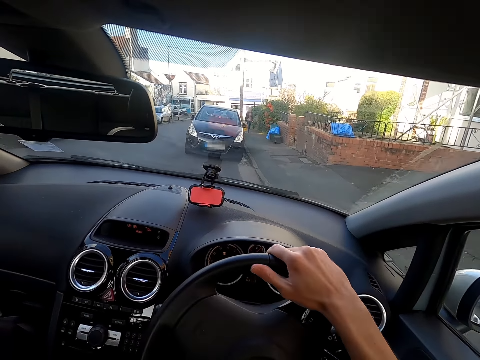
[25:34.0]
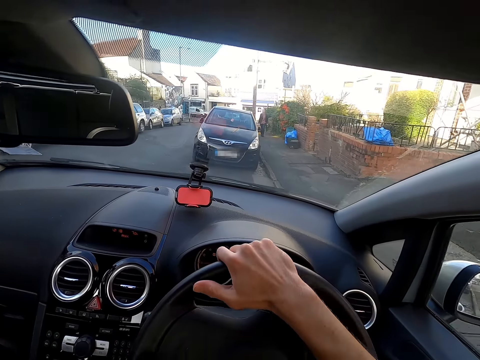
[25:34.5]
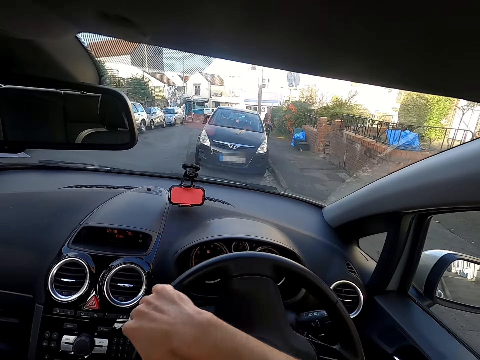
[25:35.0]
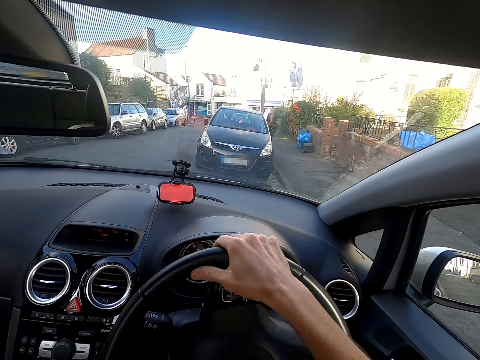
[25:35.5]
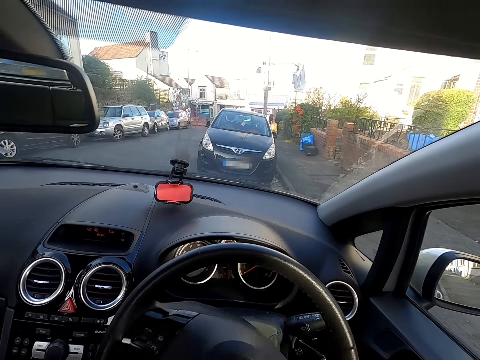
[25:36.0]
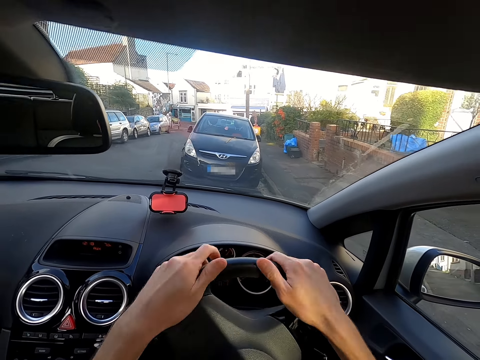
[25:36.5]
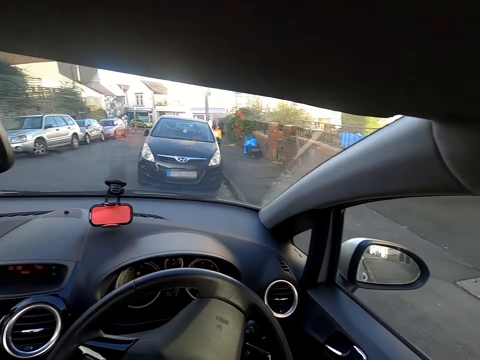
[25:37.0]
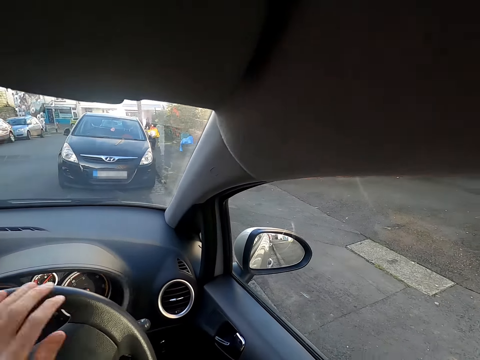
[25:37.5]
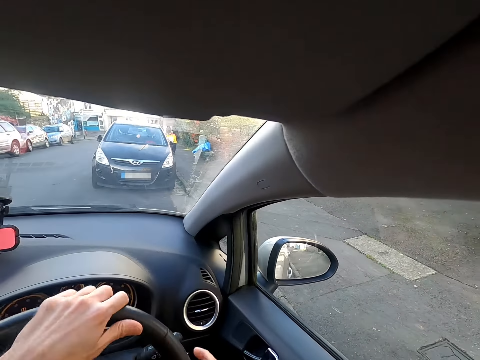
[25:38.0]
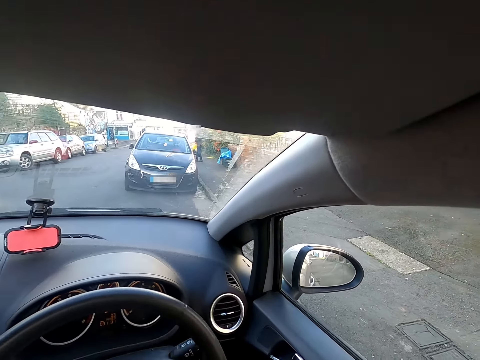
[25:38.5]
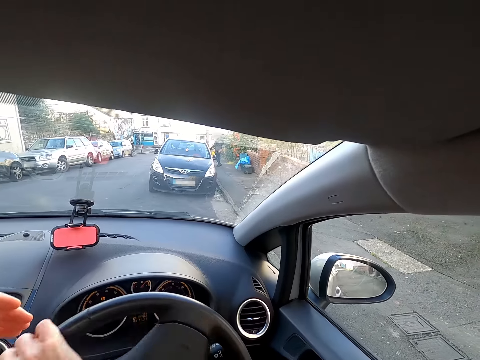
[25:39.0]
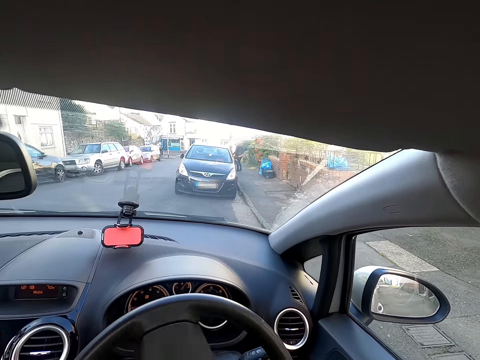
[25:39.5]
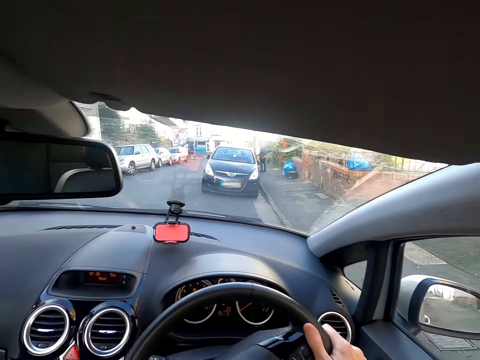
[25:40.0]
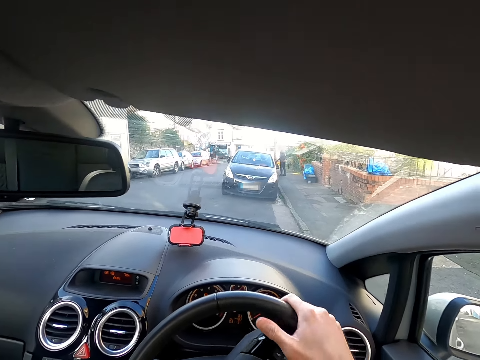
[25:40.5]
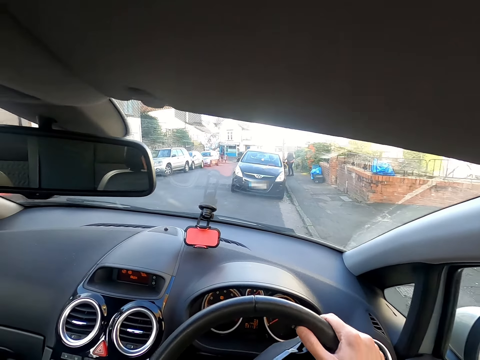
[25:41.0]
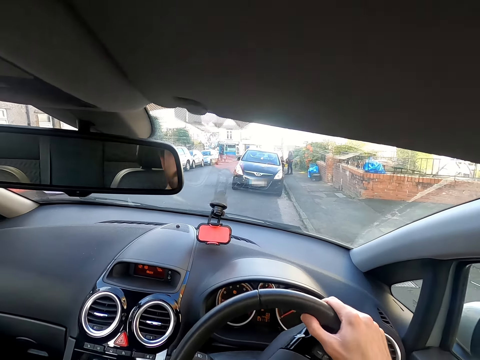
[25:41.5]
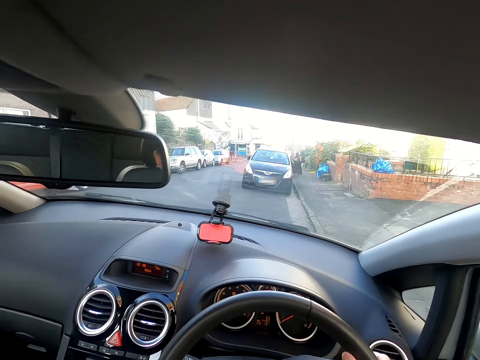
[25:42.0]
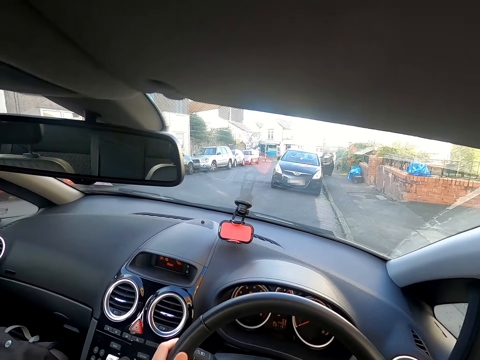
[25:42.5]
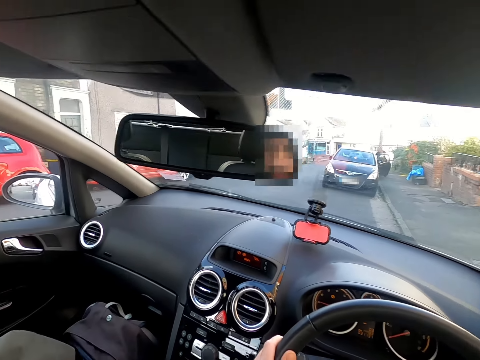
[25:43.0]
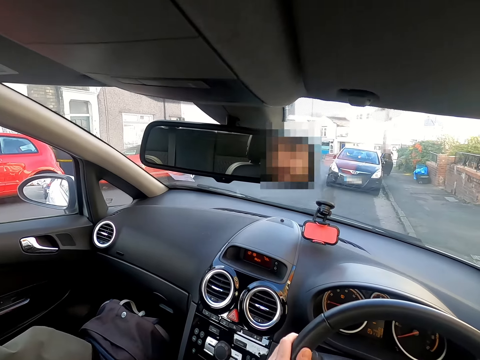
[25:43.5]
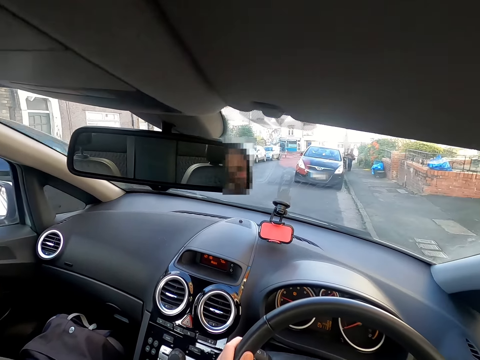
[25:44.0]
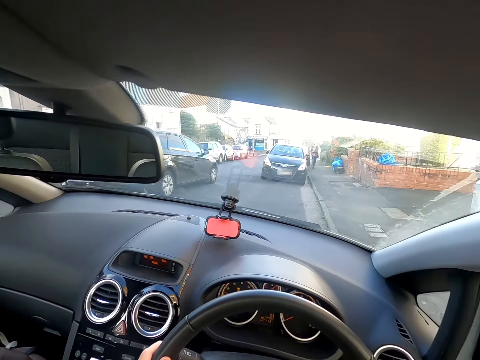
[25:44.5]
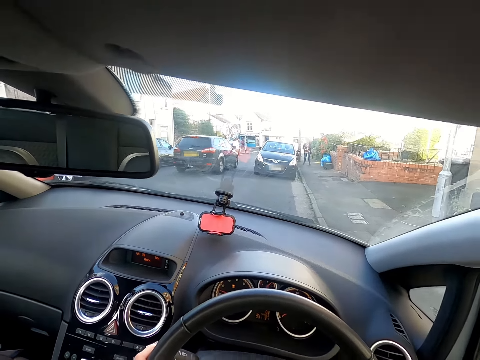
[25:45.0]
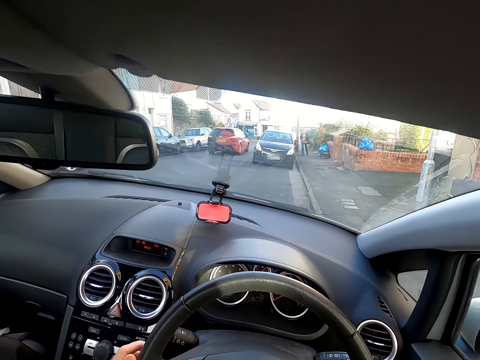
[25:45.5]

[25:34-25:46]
The camera wearer reverses the vehicle.

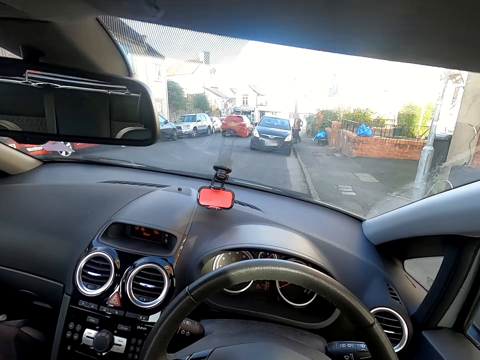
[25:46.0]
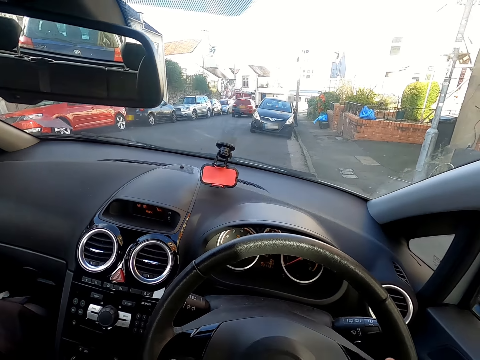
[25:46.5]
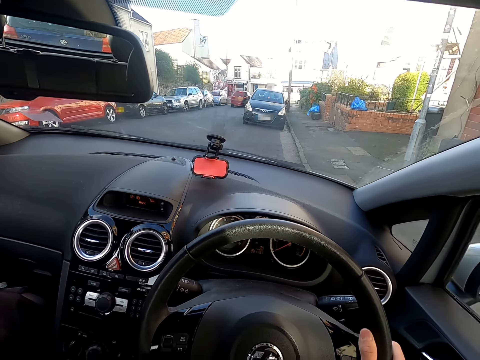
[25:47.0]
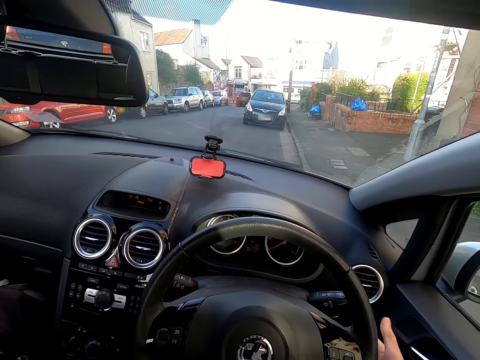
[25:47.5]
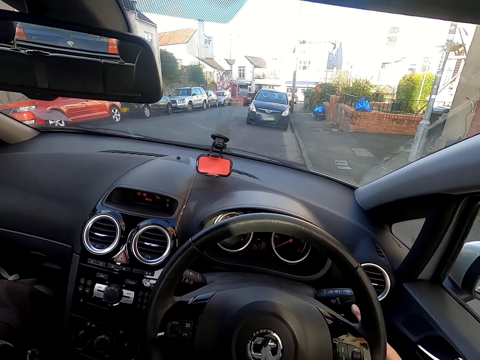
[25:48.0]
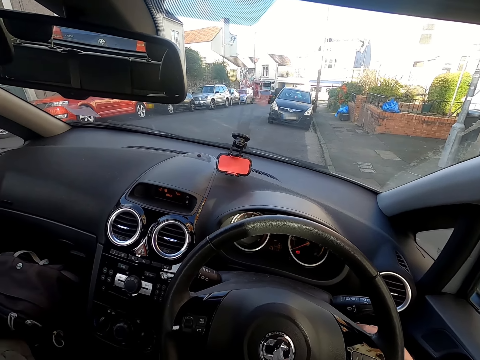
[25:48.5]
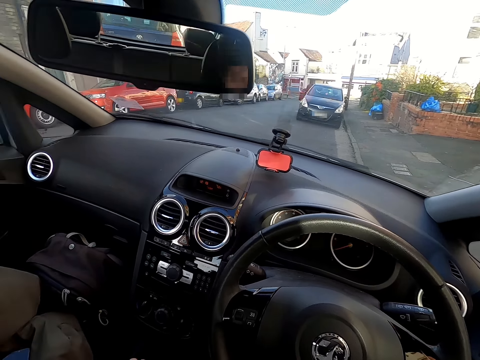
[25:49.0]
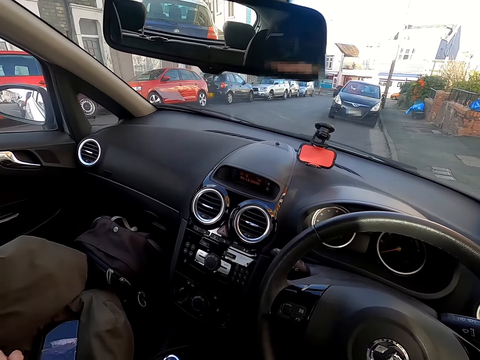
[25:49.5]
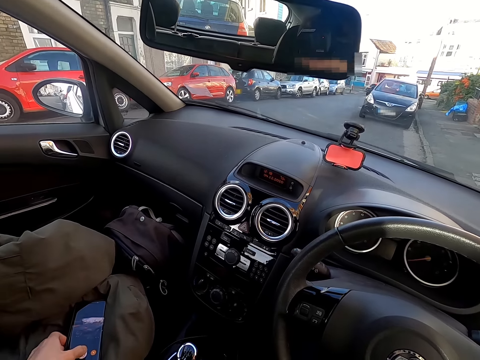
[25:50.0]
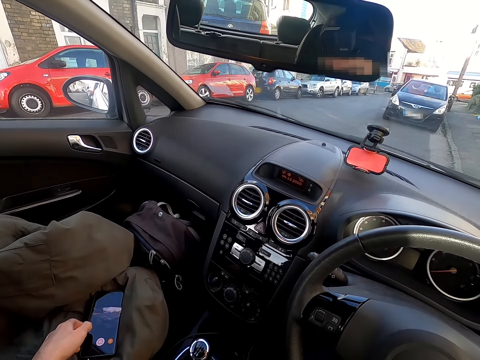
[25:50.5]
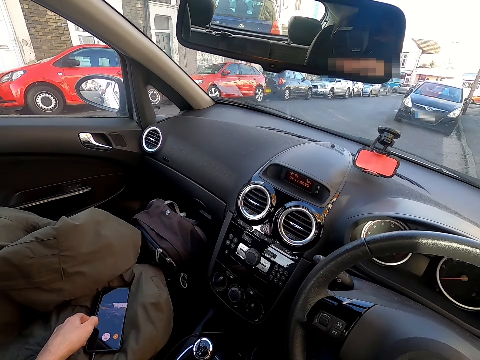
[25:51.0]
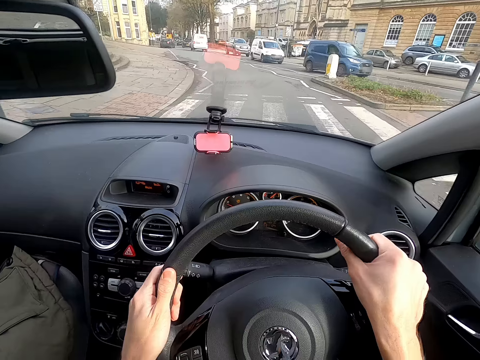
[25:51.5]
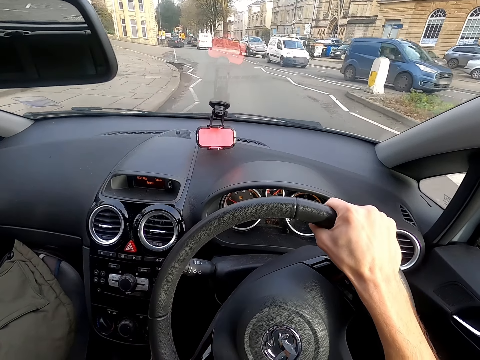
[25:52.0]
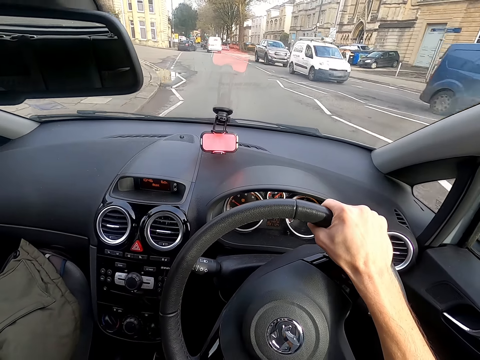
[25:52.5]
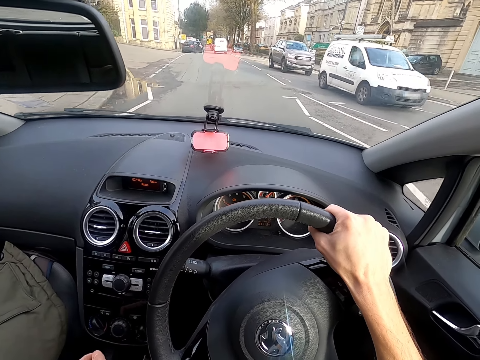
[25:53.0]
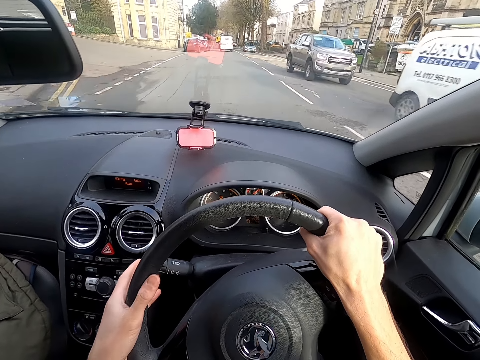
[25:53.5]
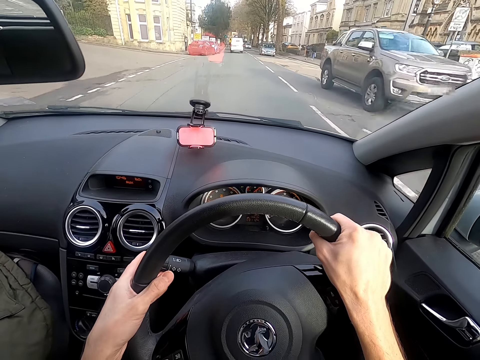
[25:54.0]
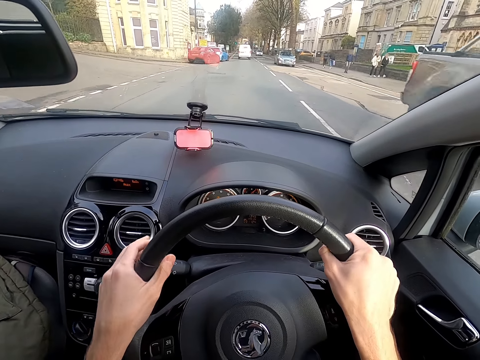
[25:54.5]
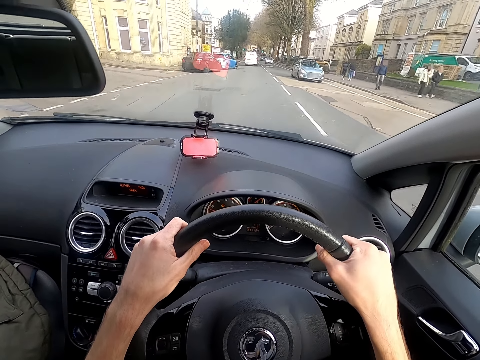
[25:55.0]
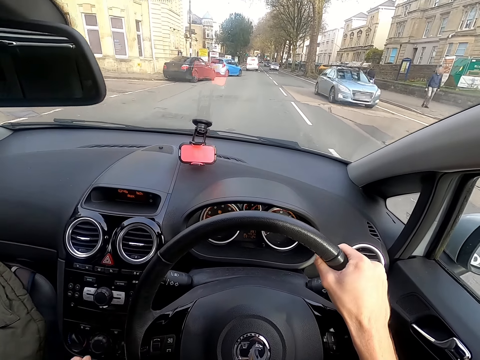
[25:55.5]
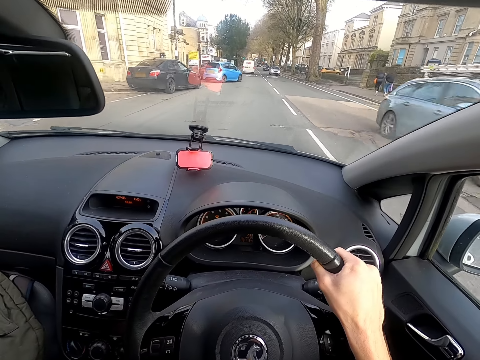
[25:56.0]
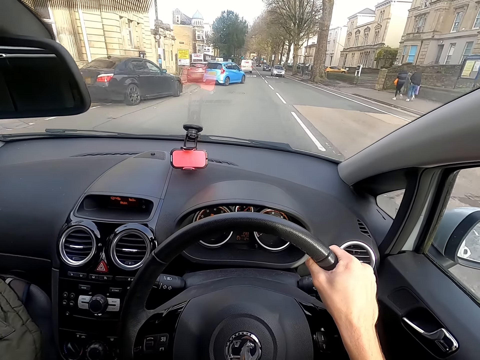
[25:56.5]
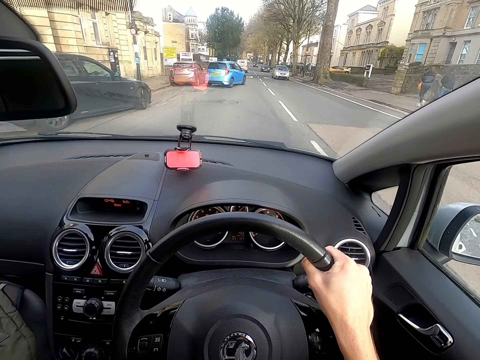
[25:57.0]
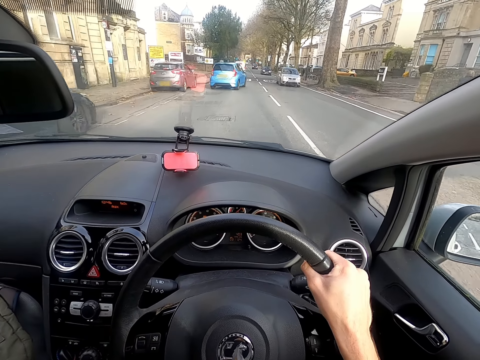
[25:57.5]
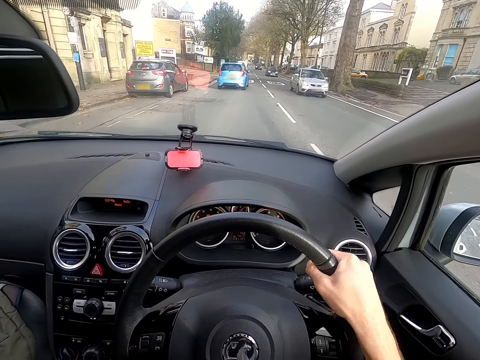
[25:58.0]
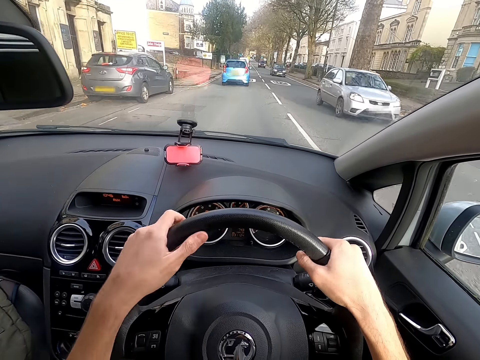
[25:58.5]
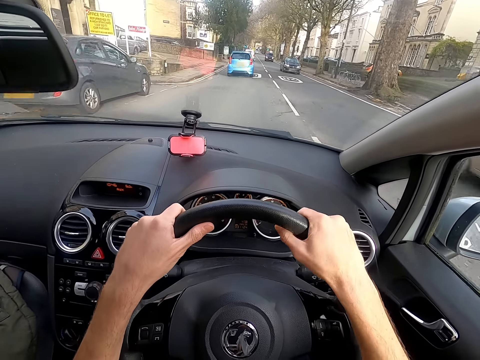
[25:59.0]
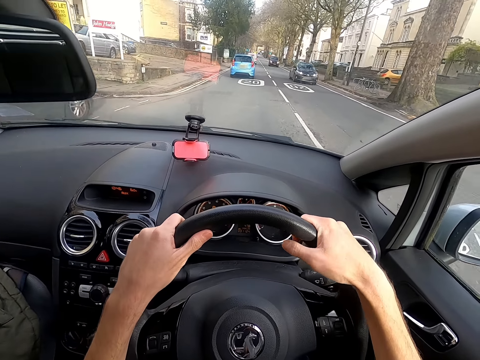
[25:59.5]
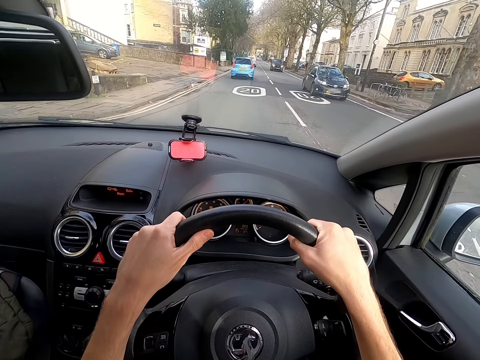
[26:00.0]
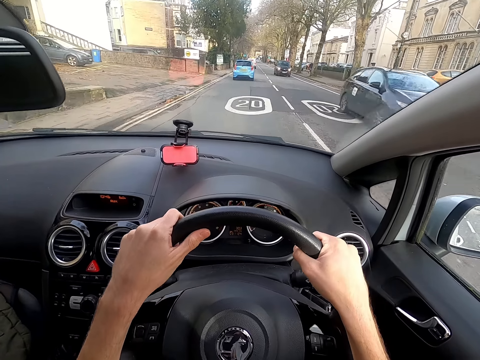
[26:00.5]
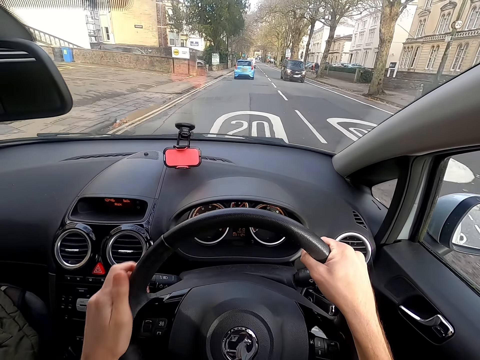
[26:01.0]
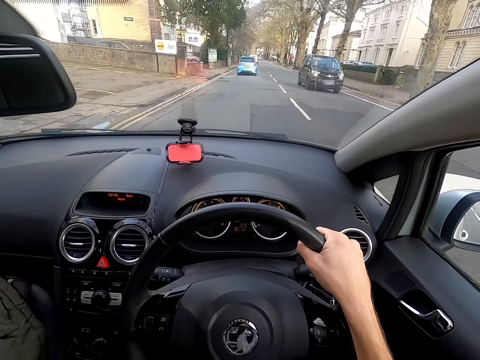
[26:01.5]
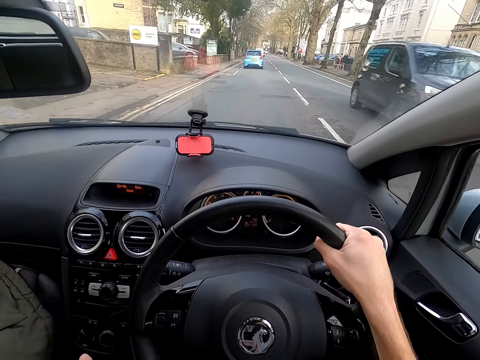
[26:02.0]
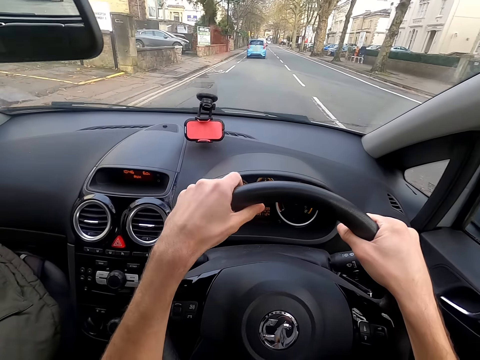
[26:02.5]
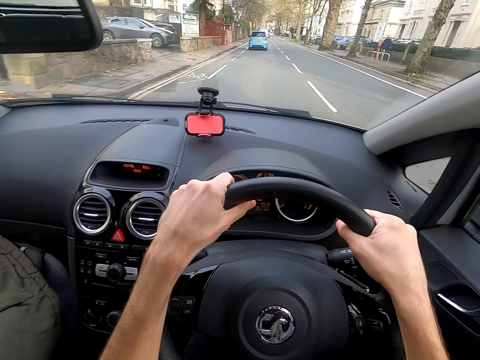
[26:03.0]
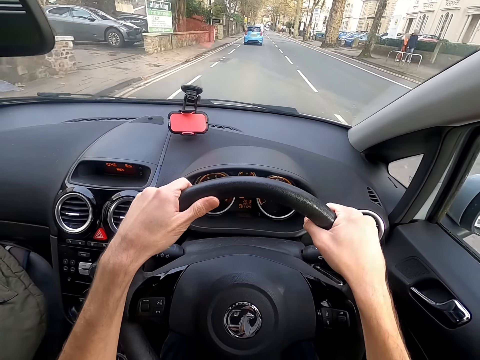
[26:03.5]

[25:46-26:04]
The camera wearer stops the vehicle at the parking lot. She turns off the engine of the car with her right hand. She operates a mobile device on the car seat with her left hand. She dials the phone. She turns the steering wheel of the car with both hands. She removes a hand from the steering wheel and drives. She holds the steering wheel with both hands. She taps the indicator stalk of the car with her left hand. She touches a gear lever. She removes a hand from the steering wheel. She turns the steering wheel of the car with both hands. She holds the steering wheel with both hands. She removes a hand from the steering wheel. She holds the steering wheel with both hands.
